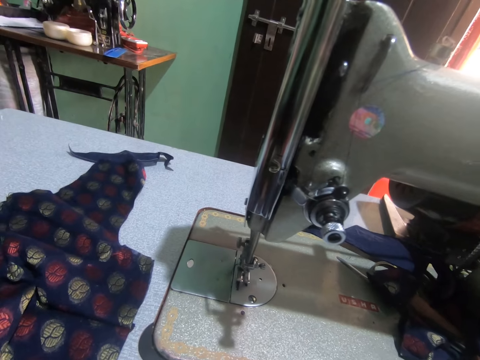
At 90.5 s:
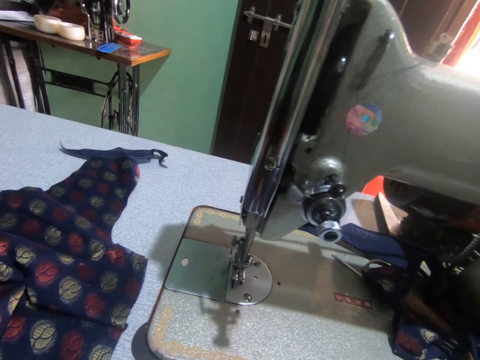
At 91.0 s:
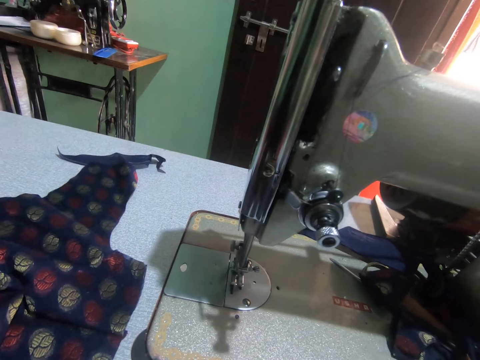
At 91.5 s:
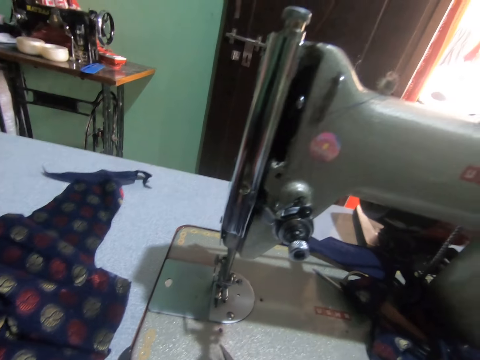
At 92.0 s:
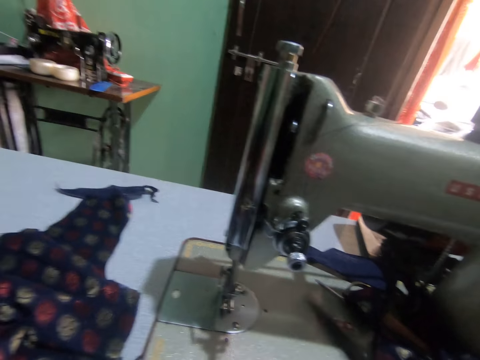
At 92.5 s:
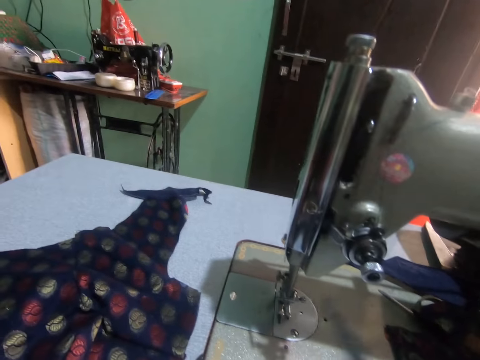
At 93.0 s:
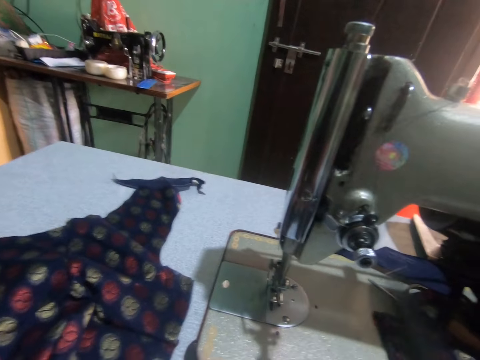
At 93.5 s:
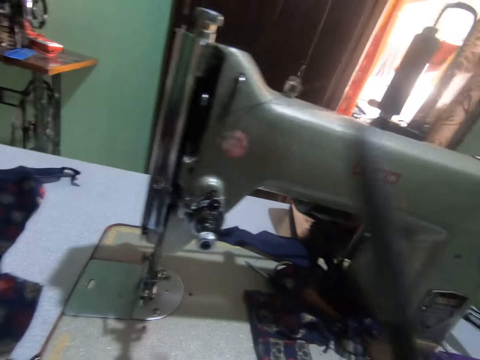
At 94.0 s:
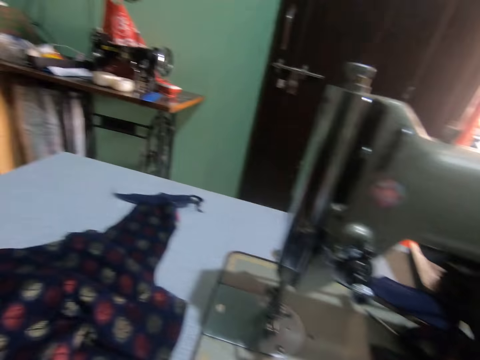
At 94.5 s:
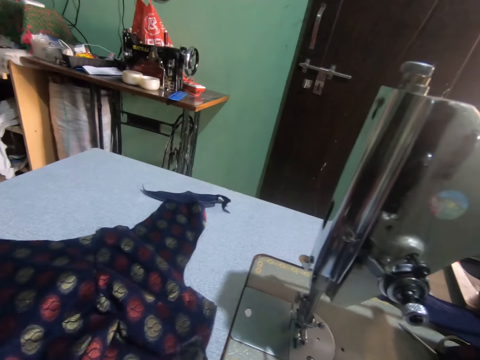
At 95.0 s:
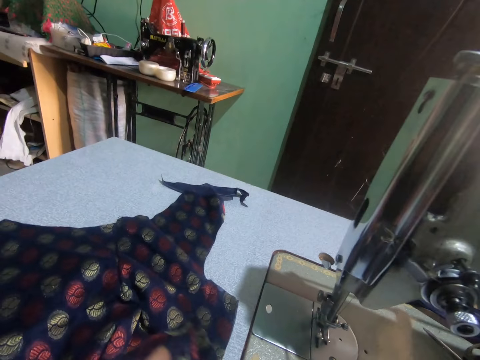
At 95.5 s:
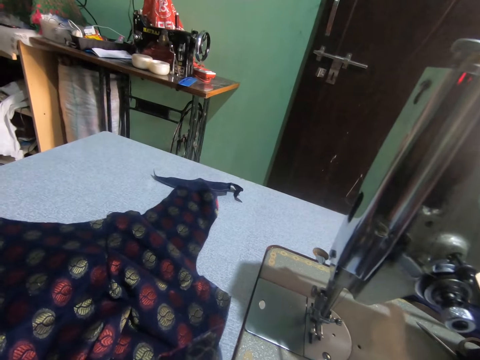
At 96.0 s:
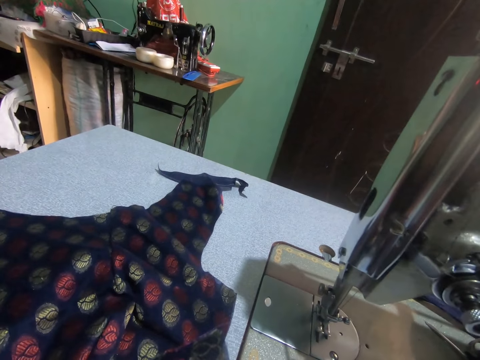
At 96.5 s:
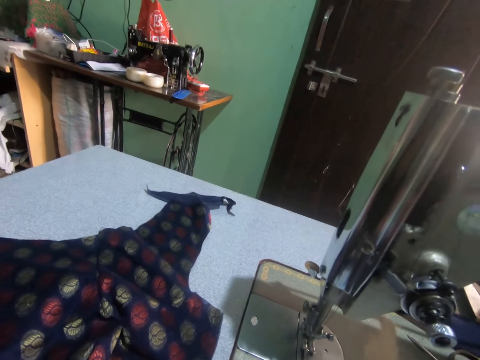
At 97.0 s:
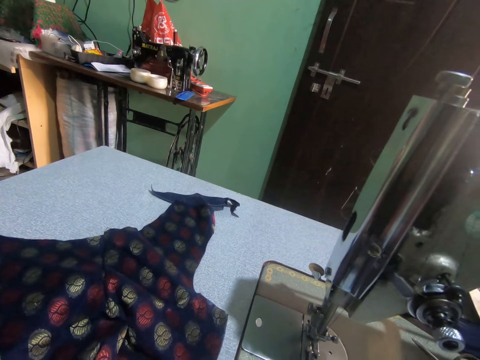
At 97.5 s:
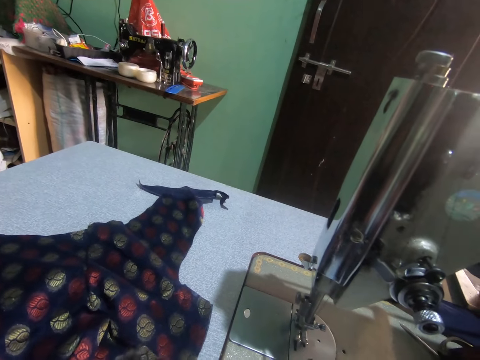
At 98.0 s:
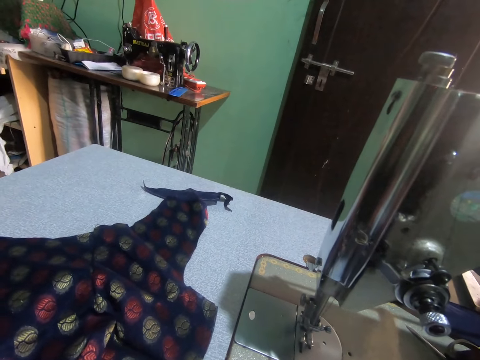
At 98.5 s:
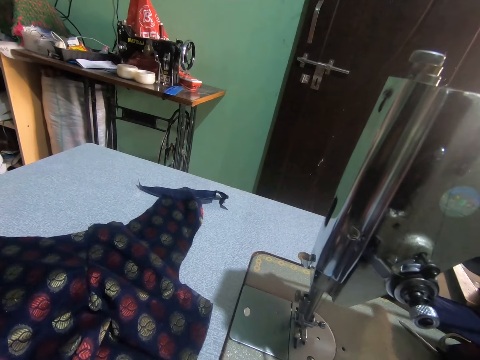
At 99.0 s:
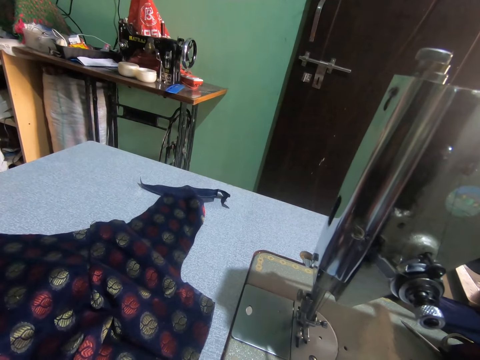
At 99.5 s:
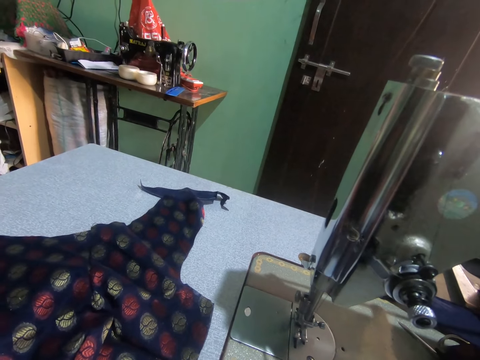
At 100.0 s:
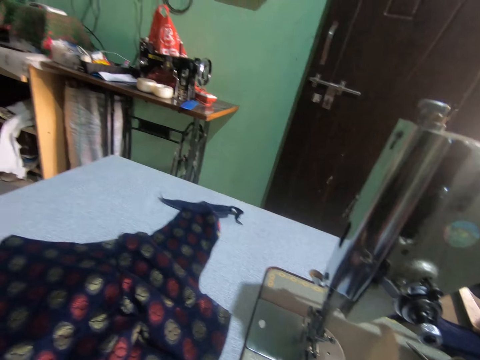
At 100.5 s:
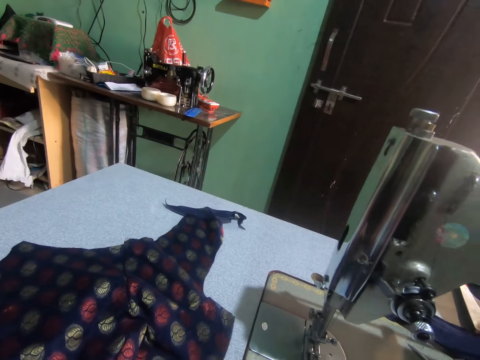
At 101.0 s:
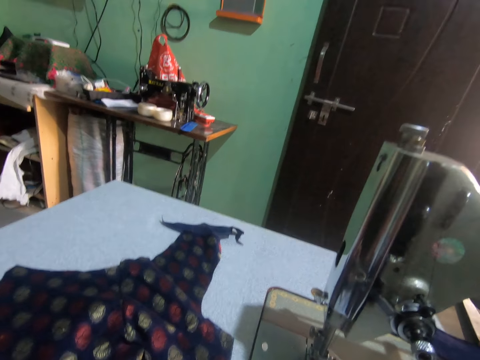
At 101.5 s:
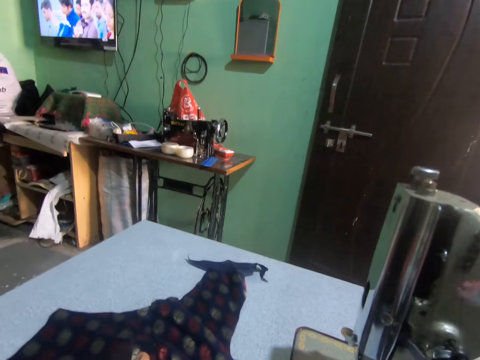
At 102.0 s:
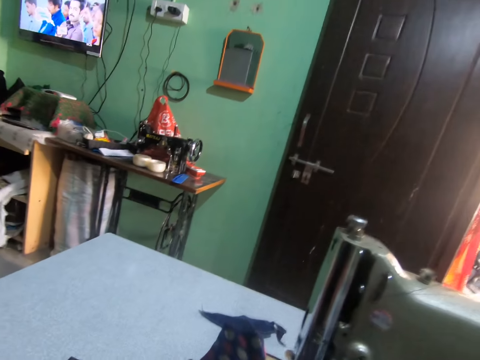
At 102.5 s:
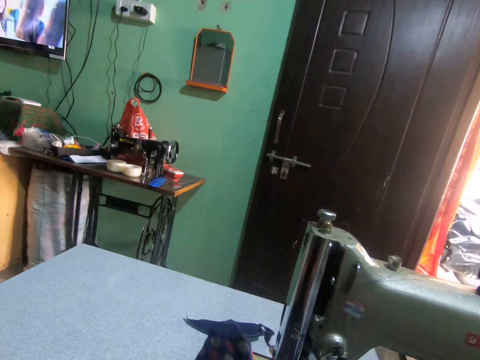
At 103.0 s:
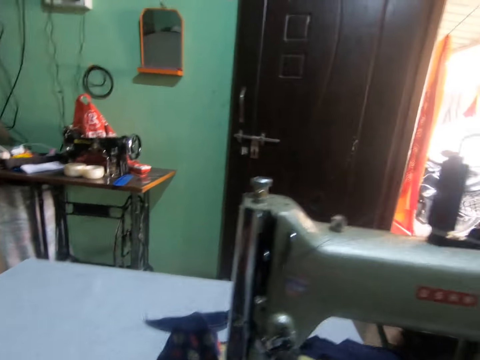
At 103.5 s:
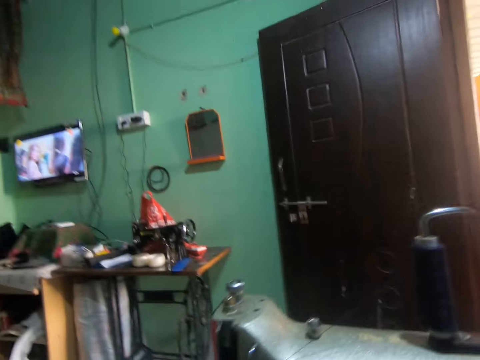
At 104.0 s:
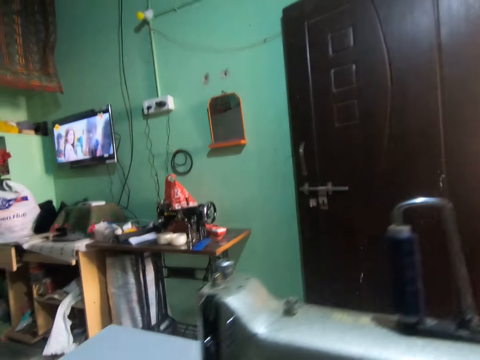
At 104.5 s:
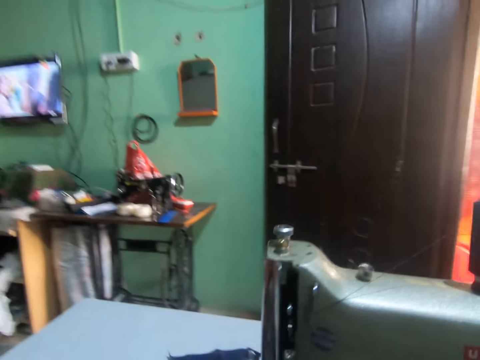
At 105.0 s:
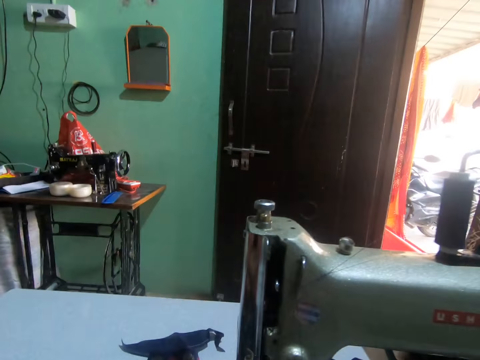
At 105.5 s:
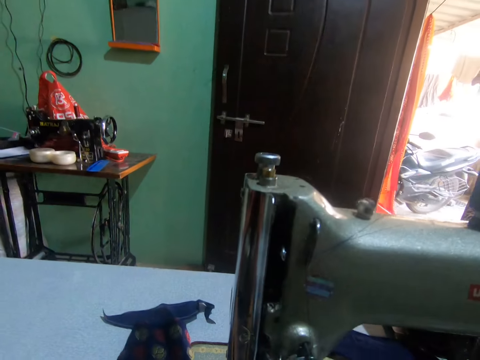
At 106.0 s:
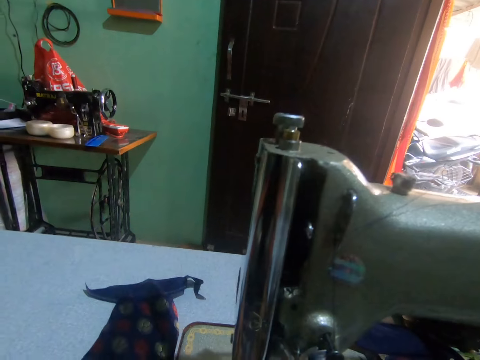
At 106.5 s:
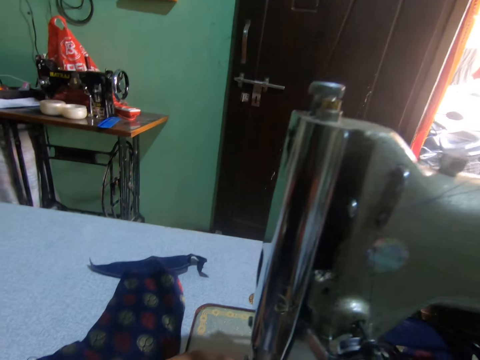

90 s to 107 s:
The camera wearer turns to the side. They hold scissors. They turn around. They hold the fabric on the sewing machine. They pull the fabric on the sewing machine. They turn around.

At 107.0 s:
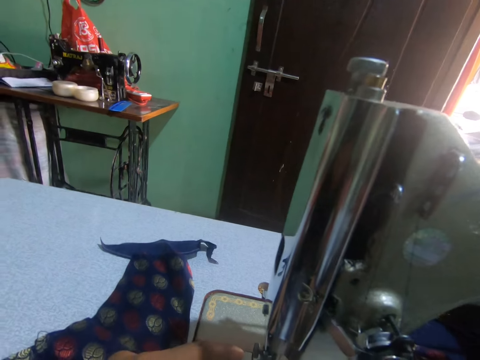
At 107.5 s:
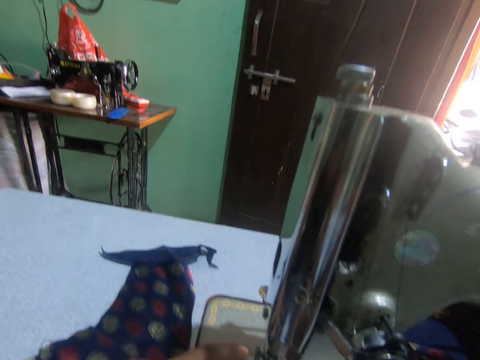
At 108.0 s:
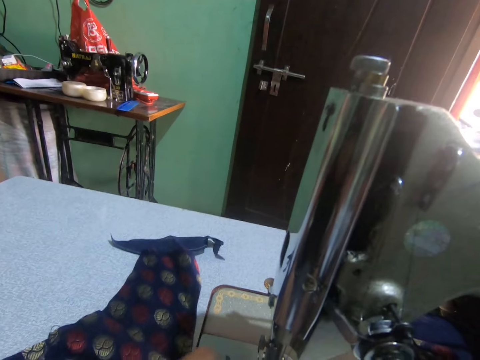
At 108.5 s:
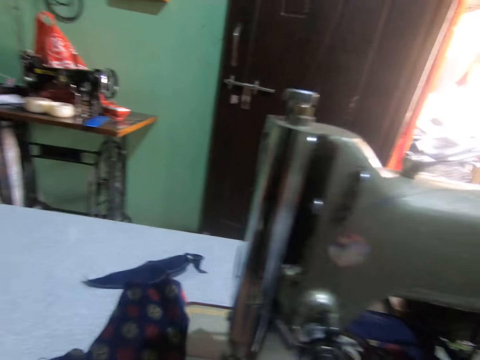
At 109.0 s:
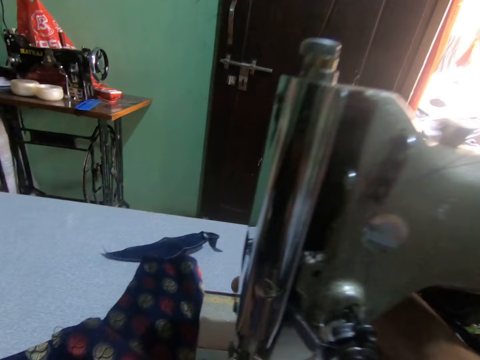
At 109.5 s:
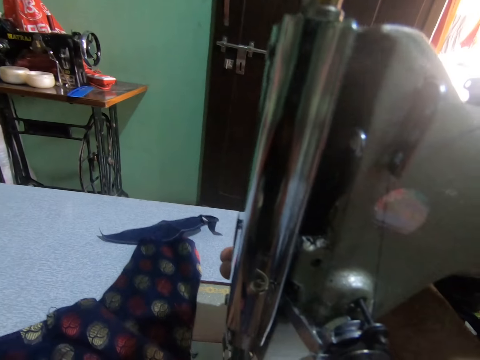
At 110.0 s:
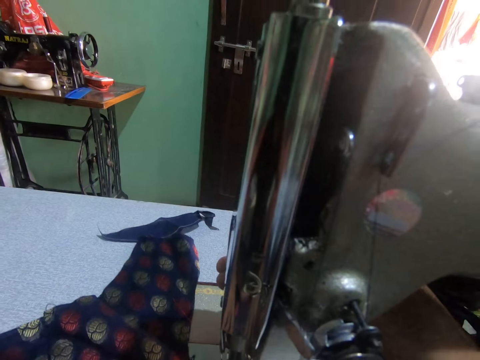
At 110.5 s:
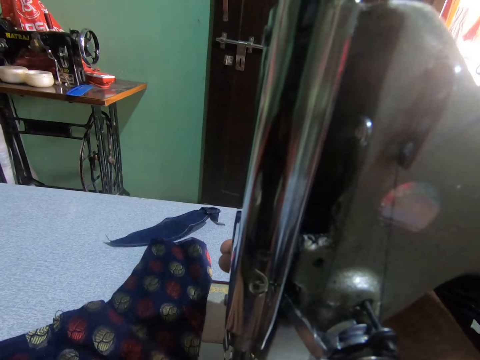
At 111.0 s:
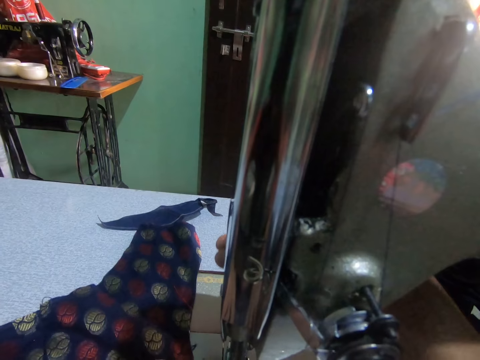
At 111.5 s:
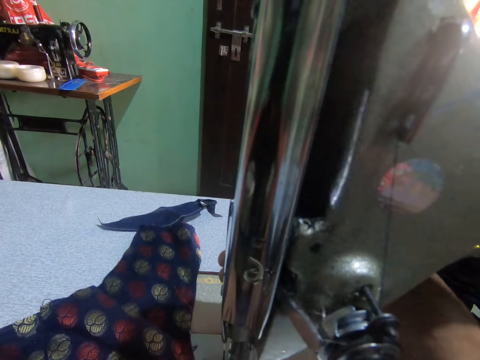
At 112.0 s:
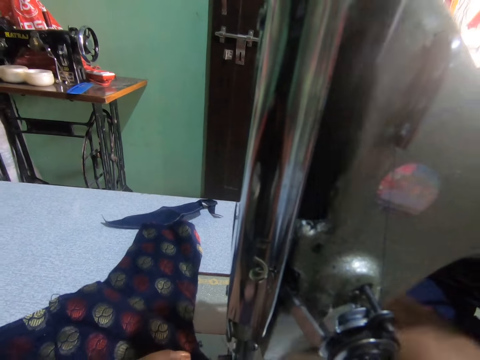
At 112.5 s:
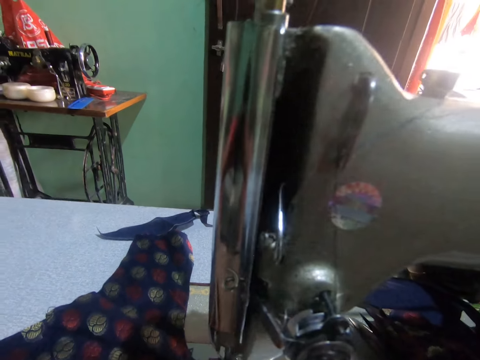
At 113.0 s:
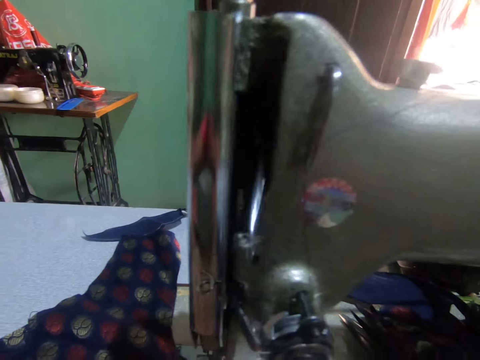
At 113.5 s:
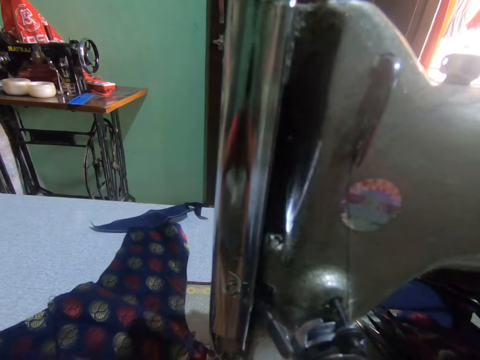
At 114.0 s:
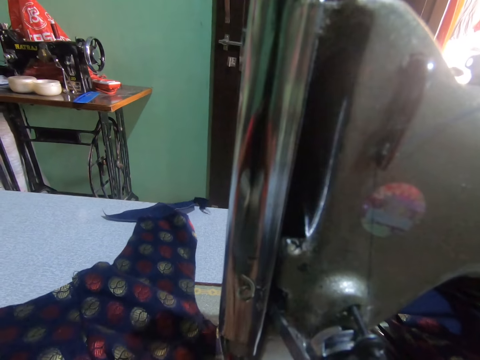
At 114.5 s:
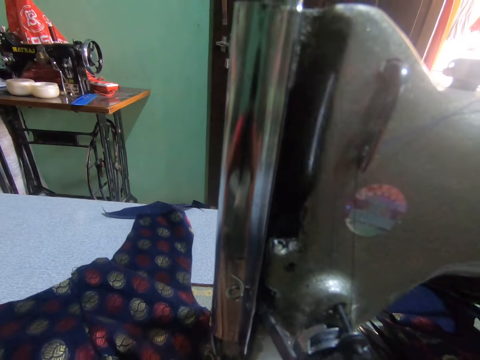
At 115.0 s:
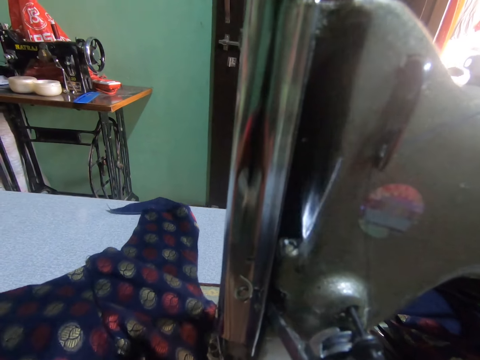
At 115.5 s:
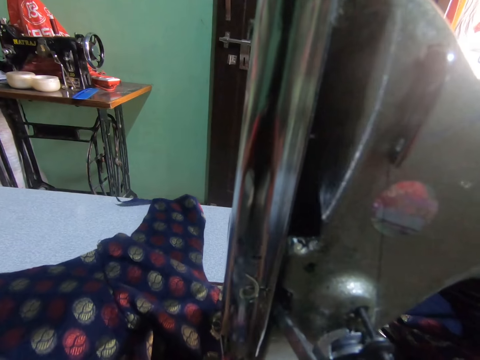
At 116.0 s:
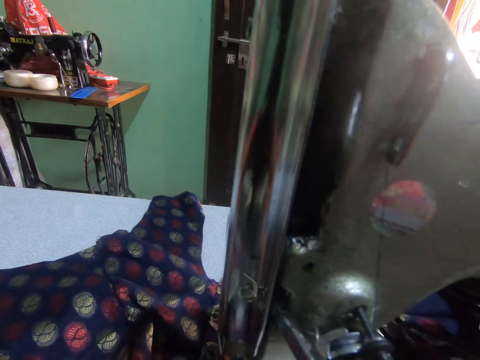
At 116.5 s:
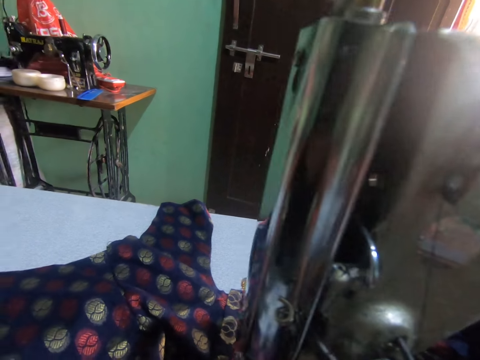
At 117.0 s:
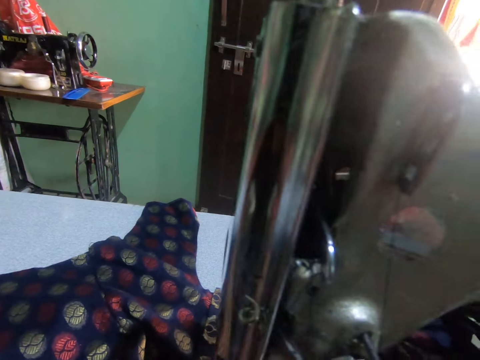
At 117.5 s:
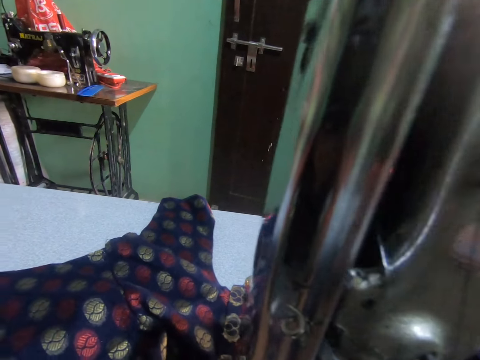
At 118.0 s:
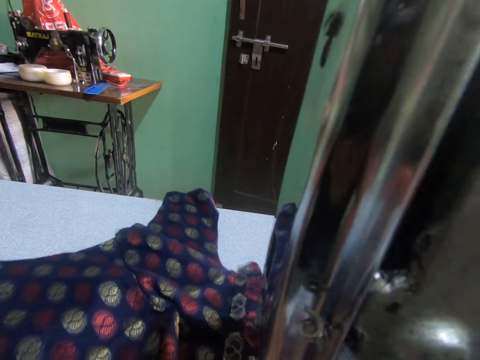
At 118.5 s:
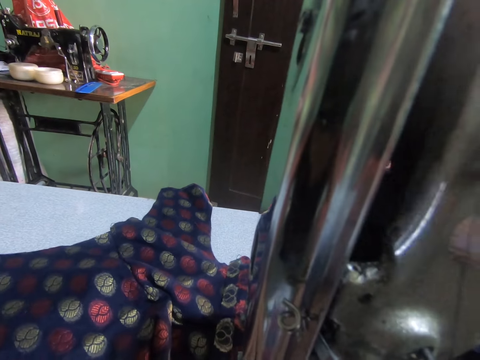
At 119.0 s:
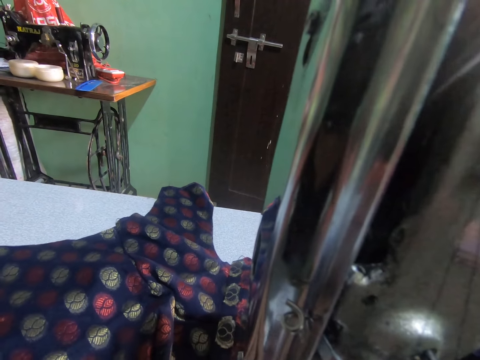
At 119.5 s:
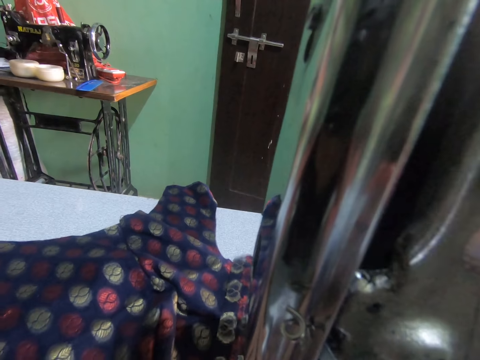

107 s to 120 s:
The camera wearer holds a sewing machine. They adjust the sewing machine. They sew the cloth or fabric with the sewing machine. They push the fabric through the sewing machine. They sew the fabric. They push the fabric through the sewing machine.
